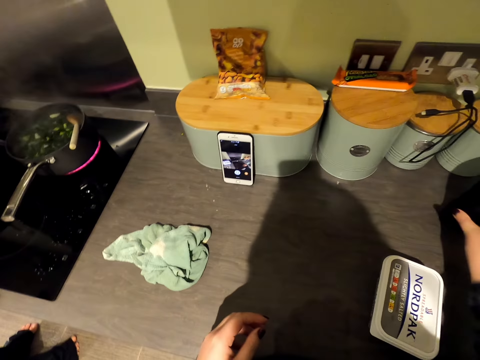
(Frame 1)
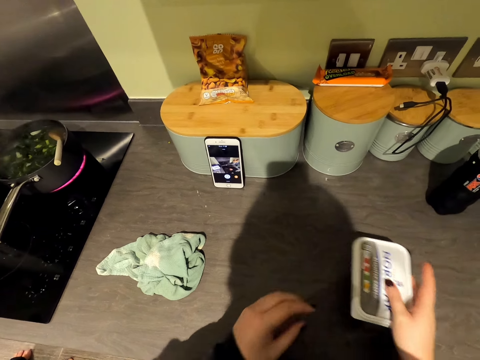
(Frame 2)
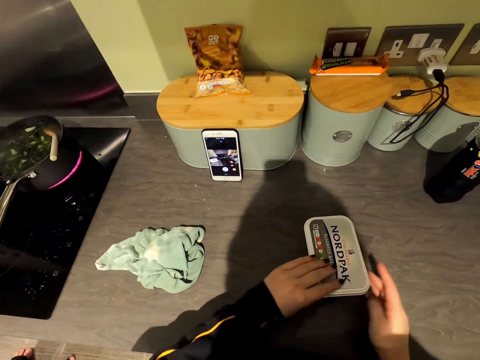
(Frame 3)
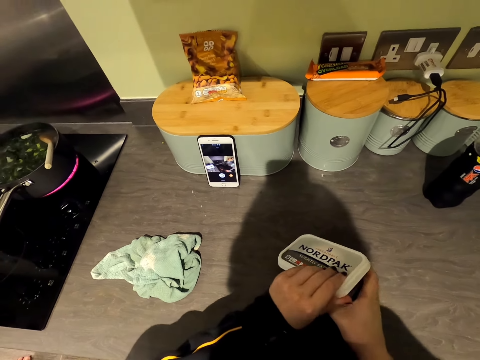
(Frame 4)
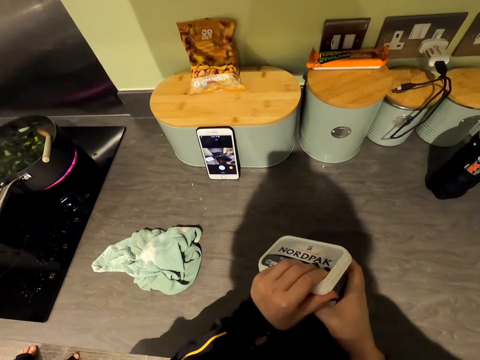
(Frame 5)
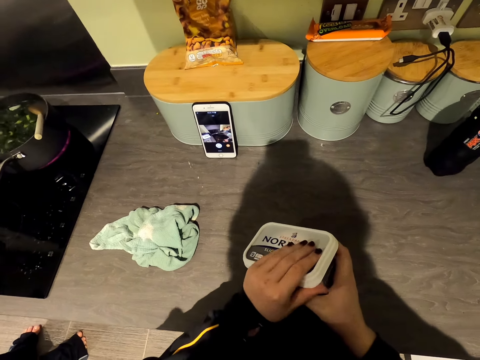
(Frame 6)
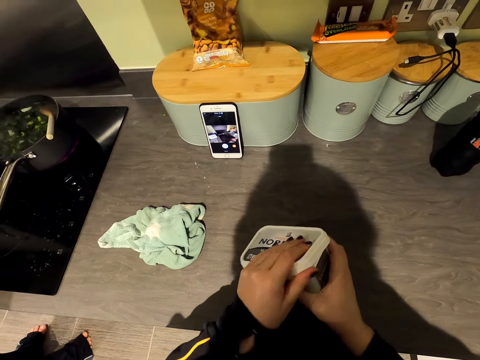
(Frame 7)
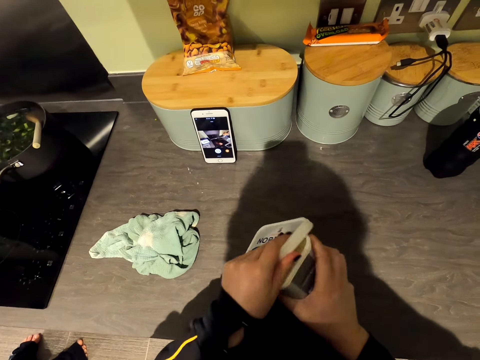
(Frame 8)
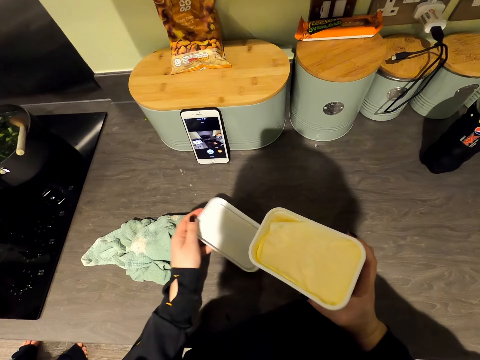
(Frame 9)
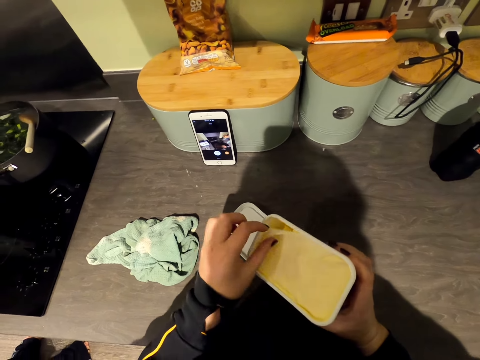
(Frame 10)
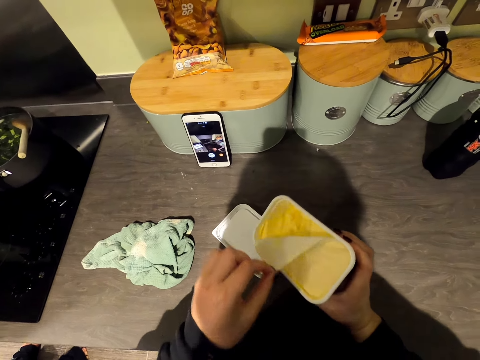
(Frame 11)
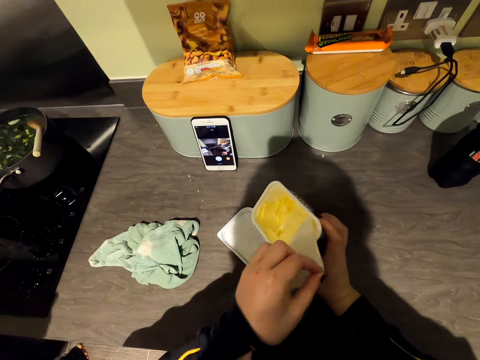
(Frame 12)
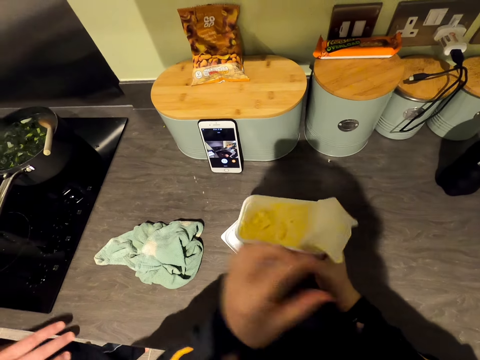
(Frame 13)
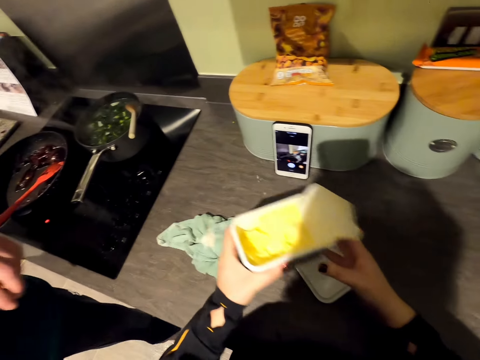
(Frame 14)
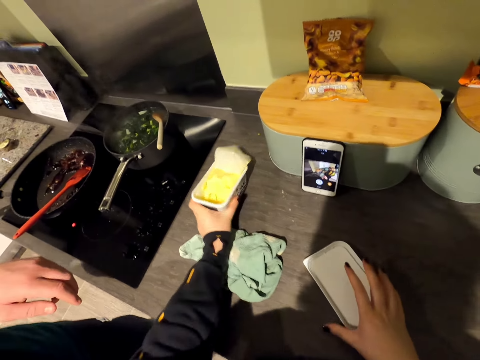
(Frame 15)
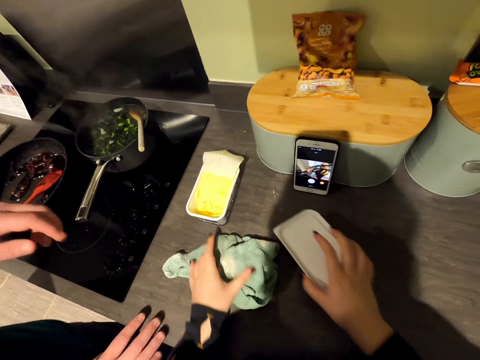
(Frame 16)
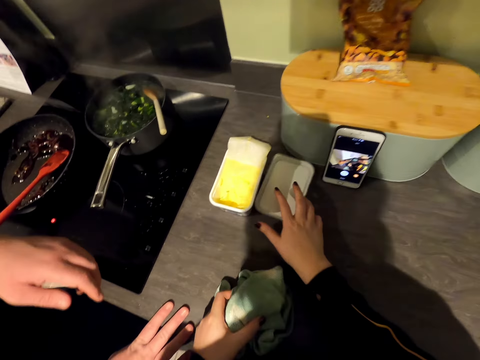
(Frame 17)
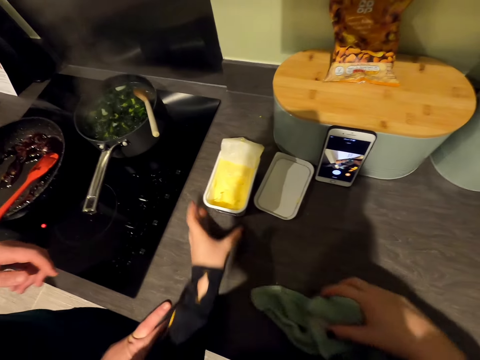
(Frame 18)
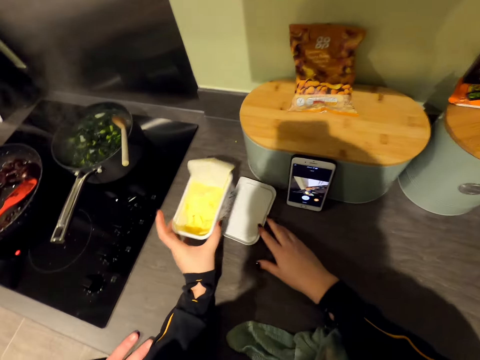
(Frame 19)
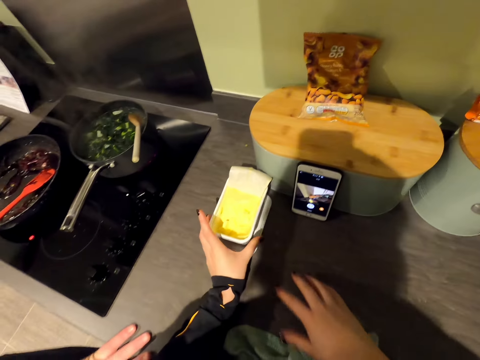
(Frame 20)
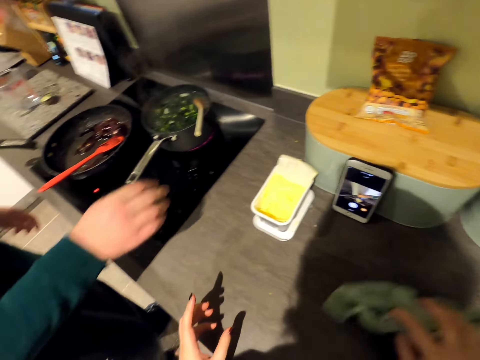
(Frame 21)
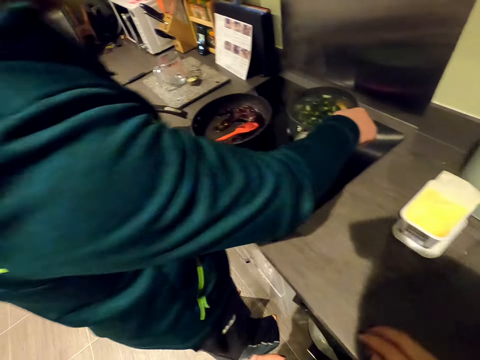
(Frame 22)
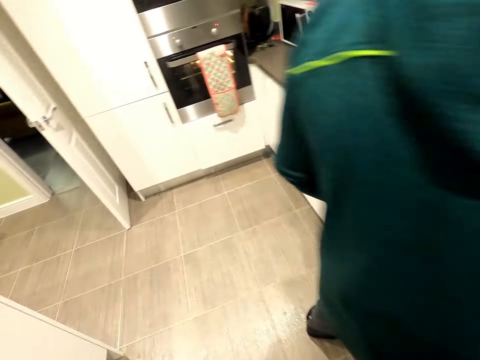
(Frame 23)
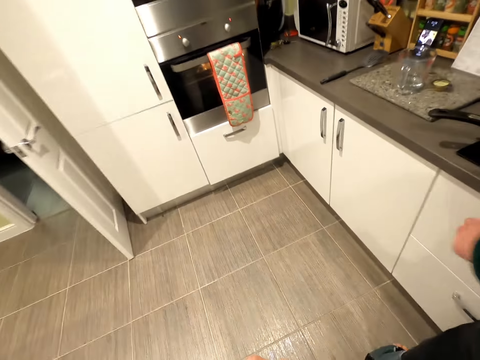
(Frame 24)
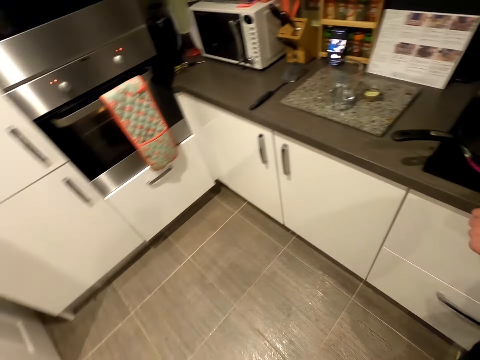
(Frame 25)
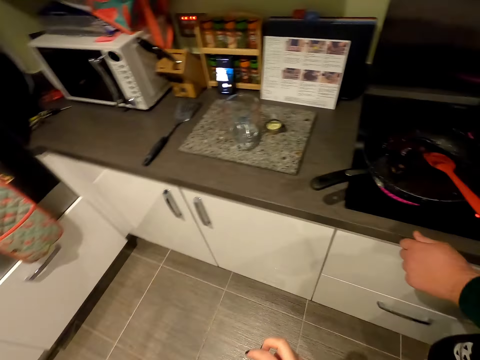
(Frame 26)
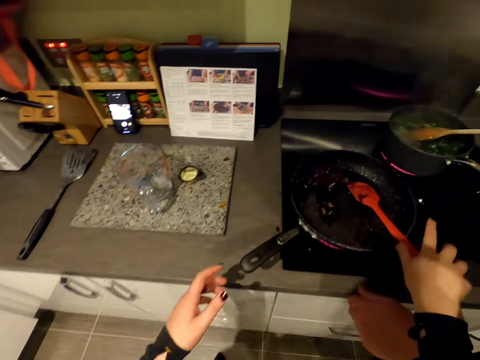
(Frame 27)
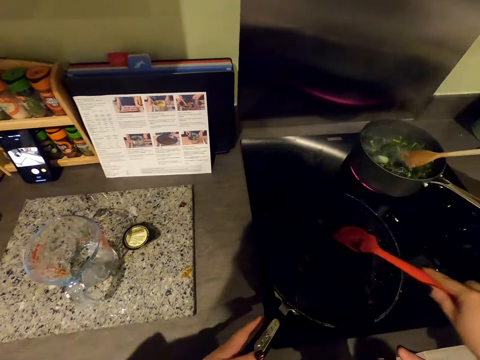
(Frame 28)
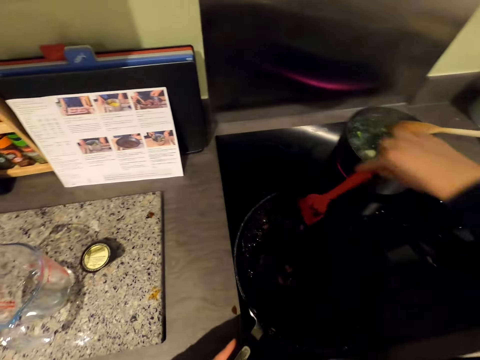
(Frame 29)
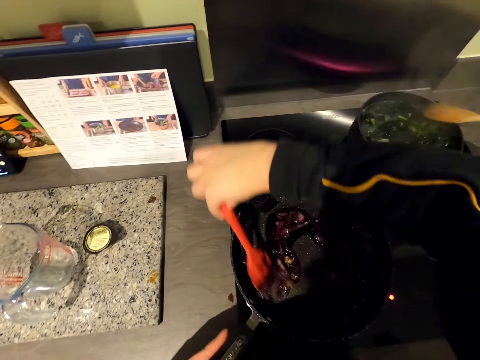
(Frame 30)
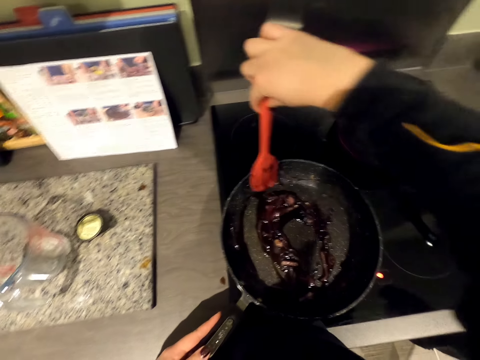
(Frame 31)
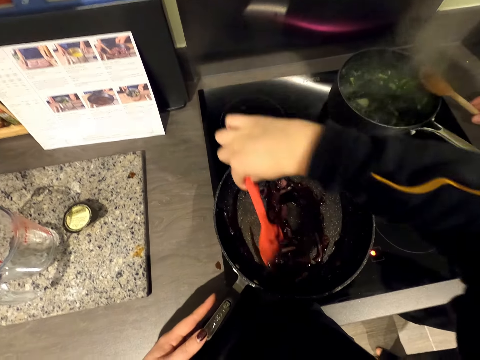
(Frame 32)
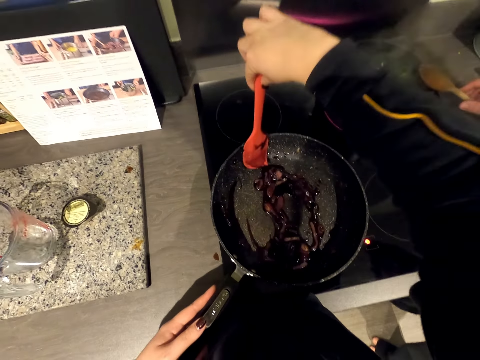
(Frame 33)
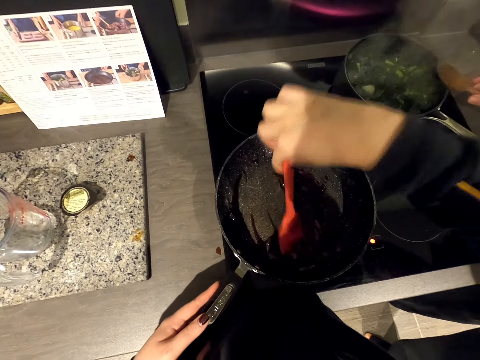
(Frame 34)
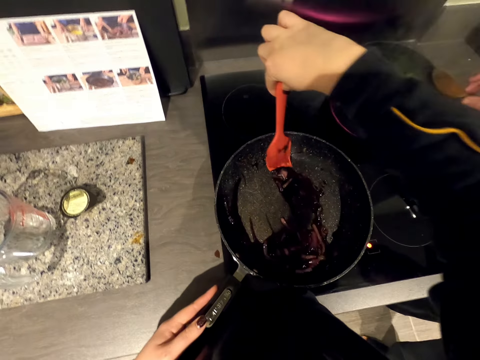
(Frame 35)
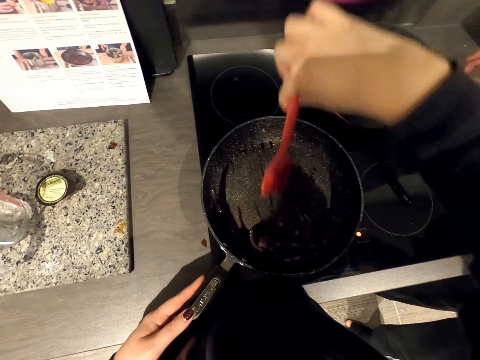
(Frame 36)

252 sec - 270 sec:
The camera wearer opens the butter container. They open the cling wrap. They put the butter container on the counter. A man stirs food. The camera wearer walks across the kitchen and stirs the gravy sauce.

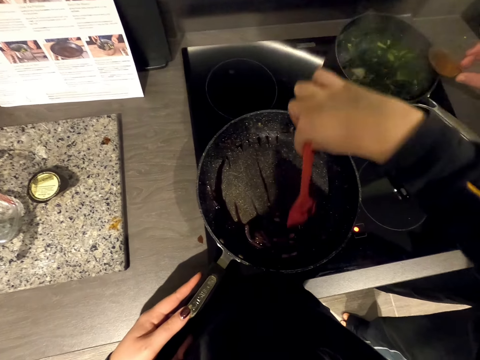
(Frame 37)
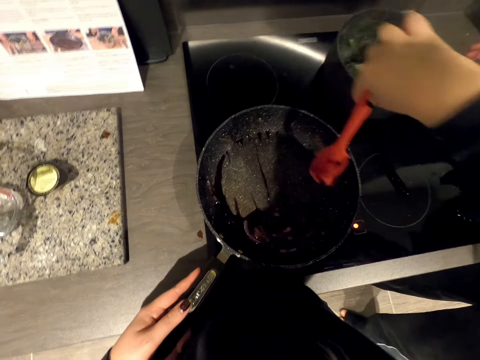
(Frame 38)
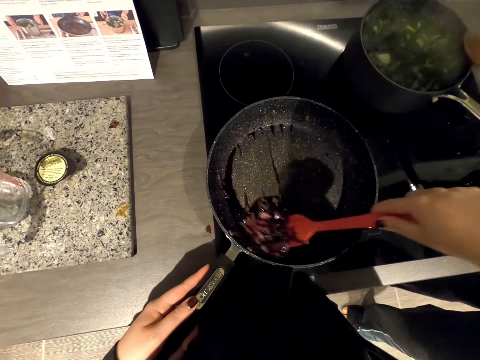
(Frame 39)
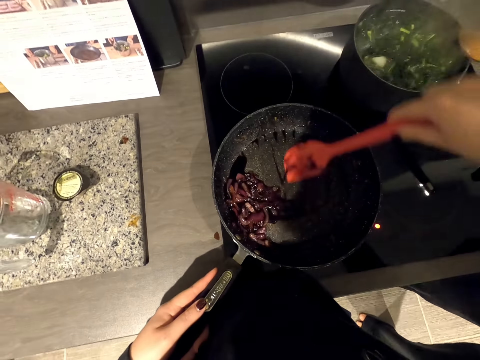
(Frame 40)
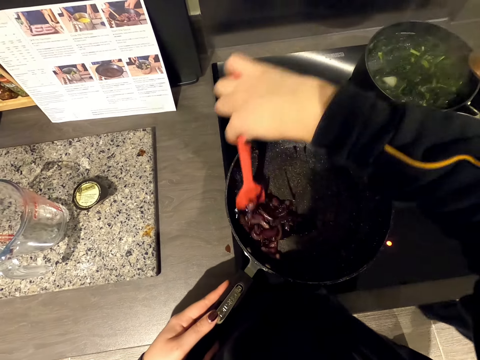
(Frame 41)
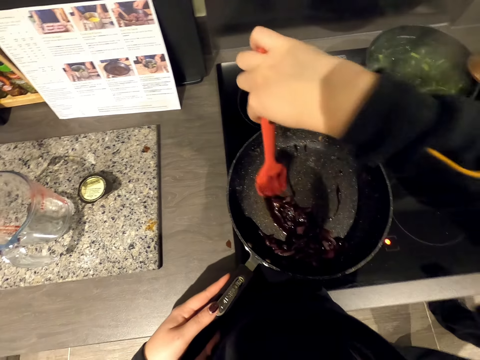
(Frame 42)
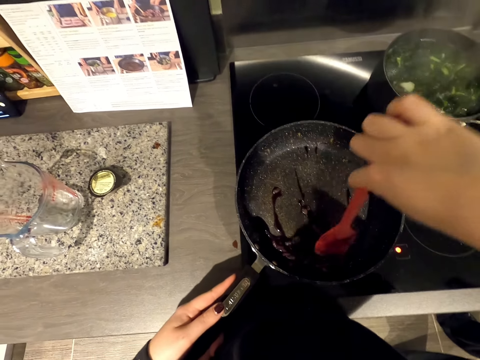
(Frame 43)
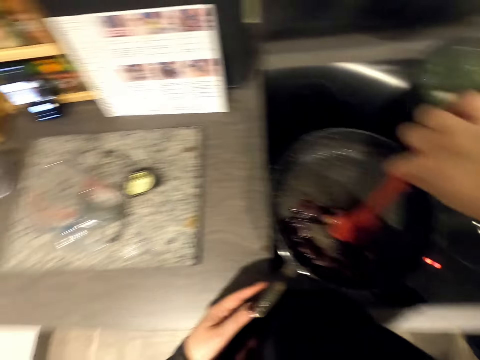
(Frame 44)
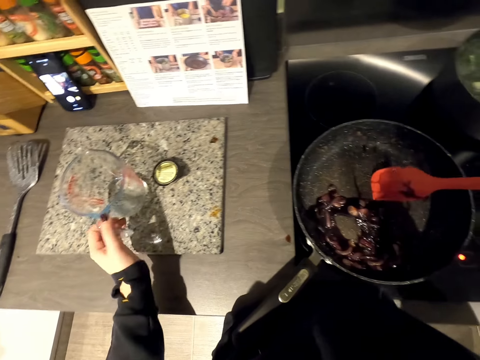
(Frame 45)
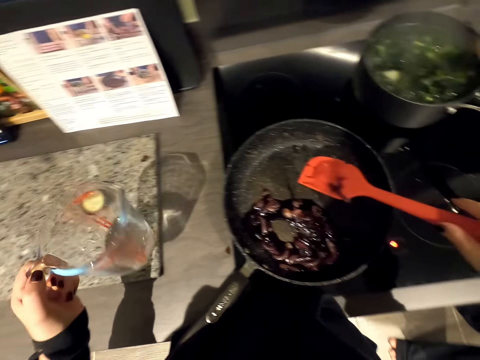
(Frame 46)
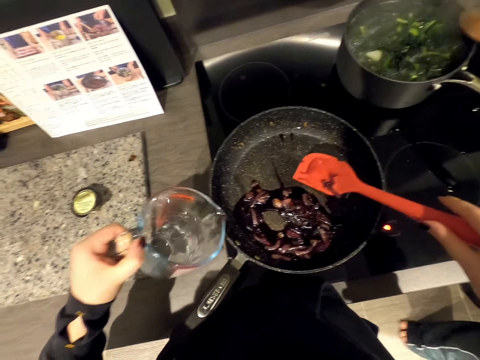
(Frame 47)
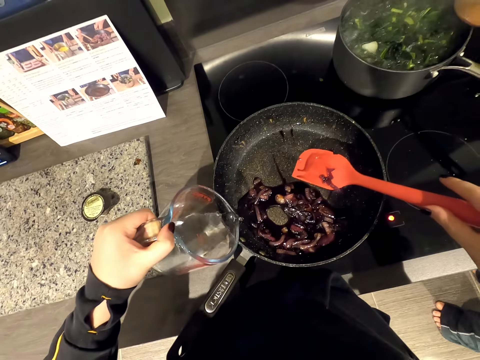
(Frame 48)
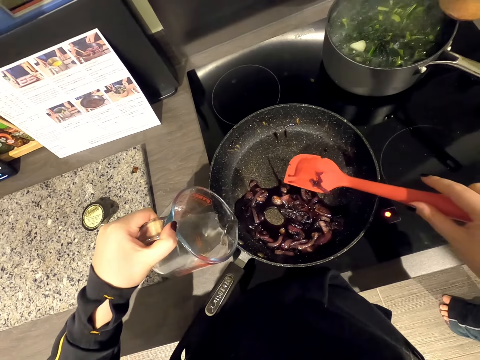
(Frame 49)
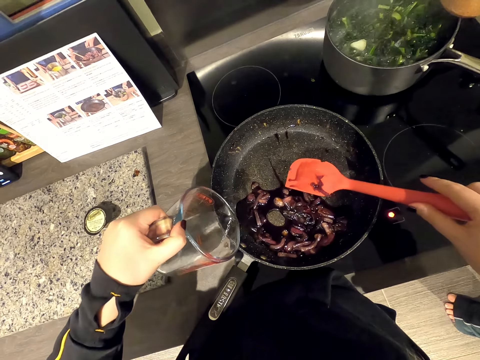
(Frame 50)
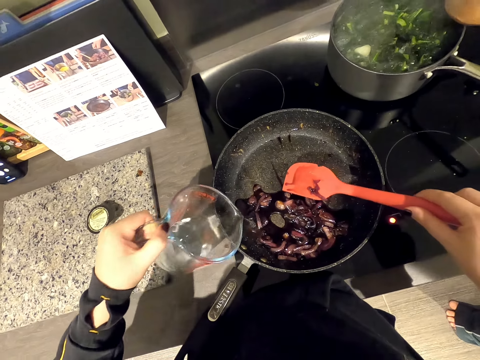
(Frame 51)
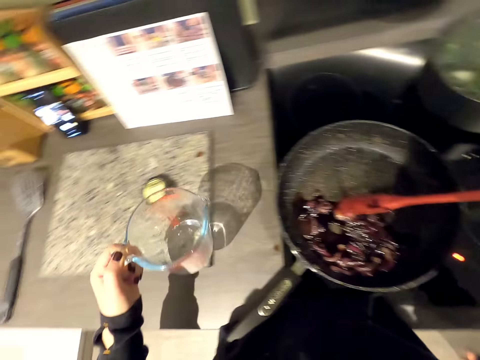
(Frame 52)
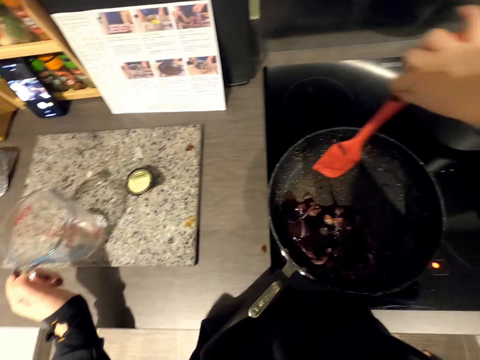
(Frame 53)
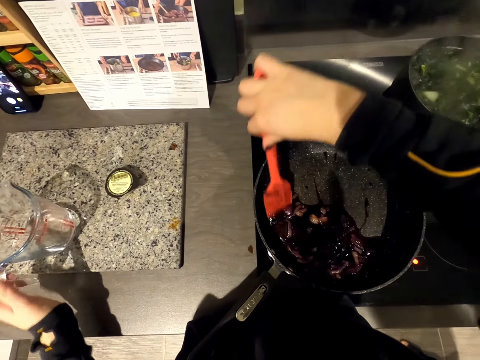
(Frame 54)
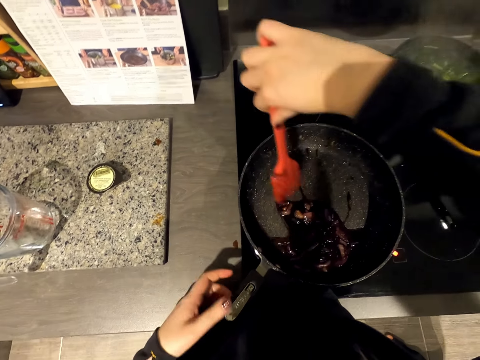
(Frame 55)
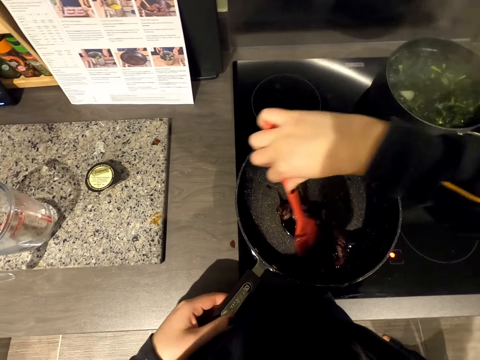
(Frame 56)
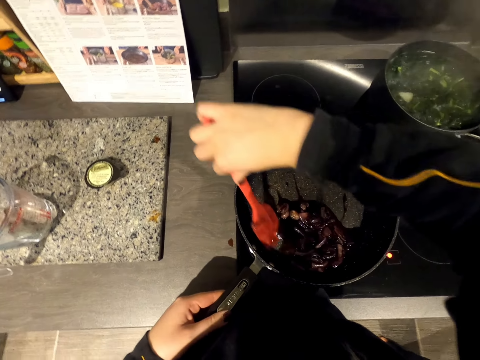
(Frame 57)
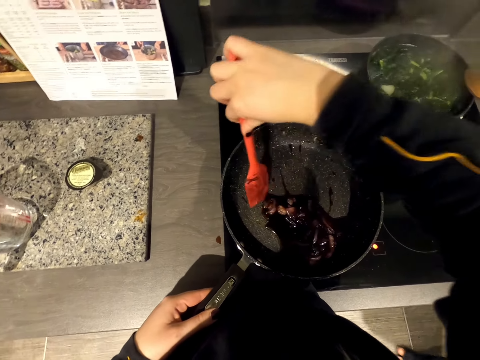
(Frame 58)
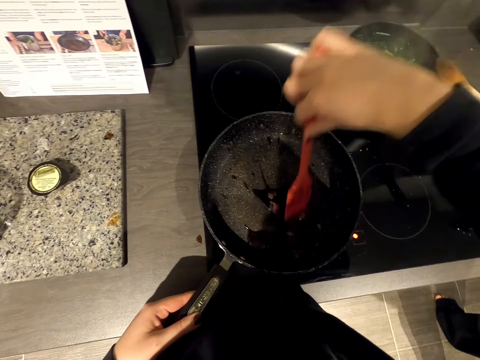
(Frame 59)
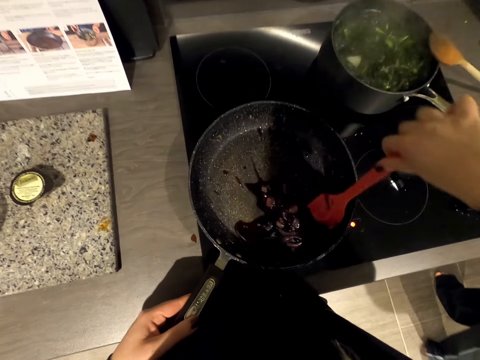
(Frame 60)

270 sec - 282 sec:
The camera wearer picks up the measuring jug. They pour water in the pan. They put the measuring jug on the counter. They stir the gravy sauce.
